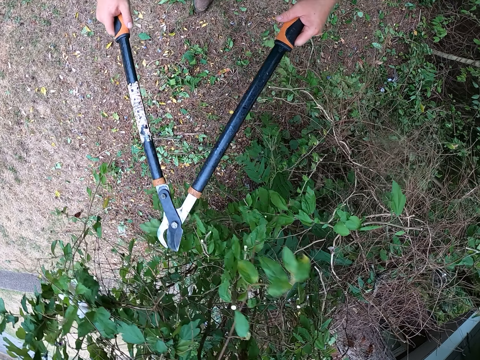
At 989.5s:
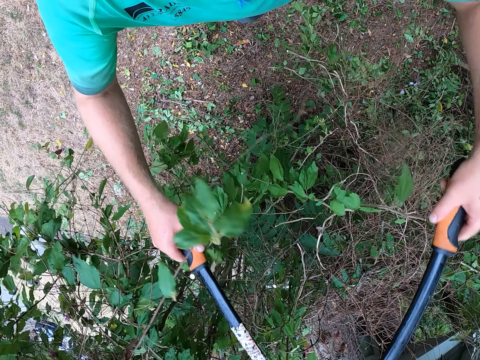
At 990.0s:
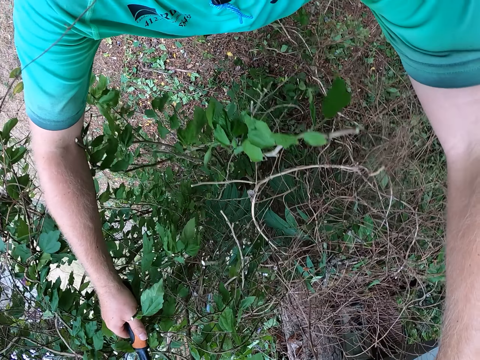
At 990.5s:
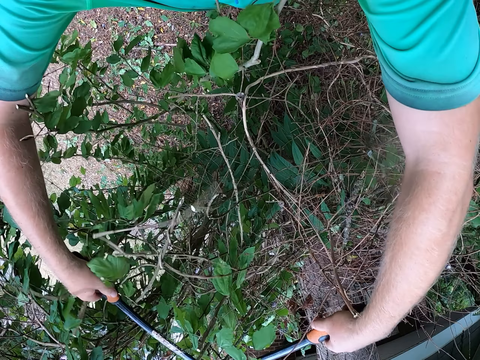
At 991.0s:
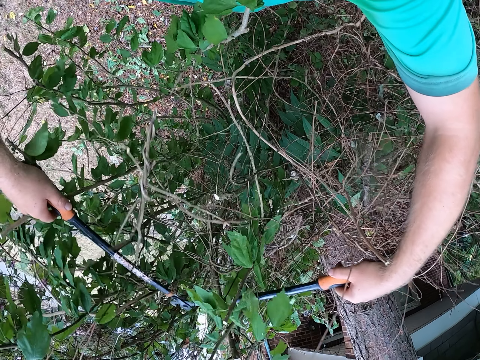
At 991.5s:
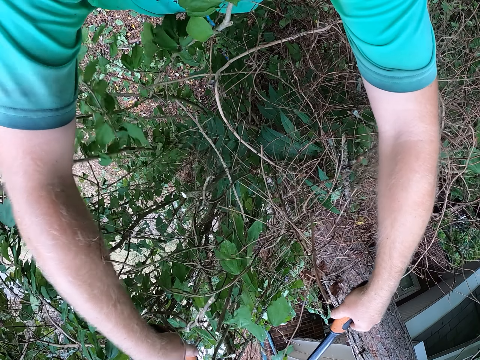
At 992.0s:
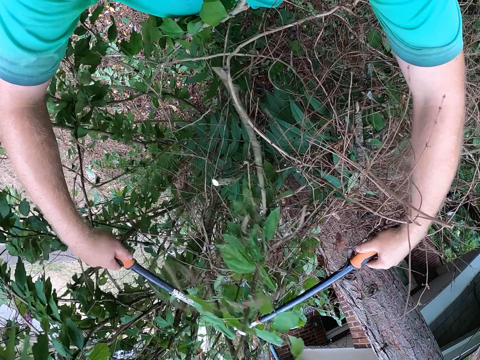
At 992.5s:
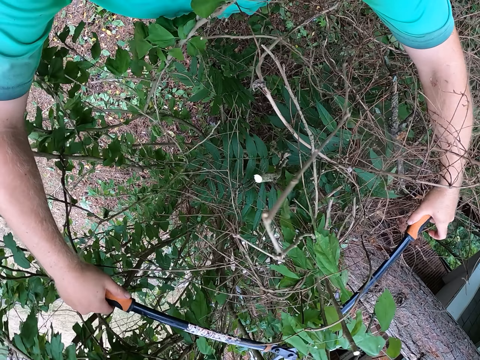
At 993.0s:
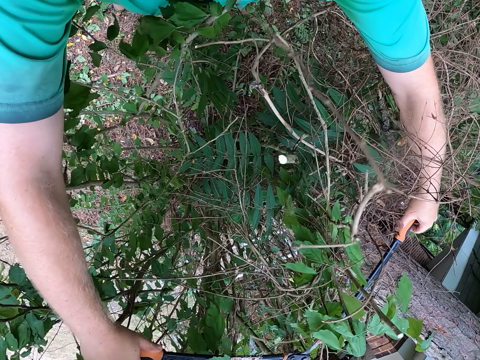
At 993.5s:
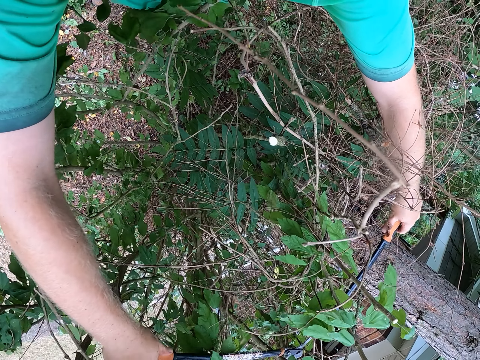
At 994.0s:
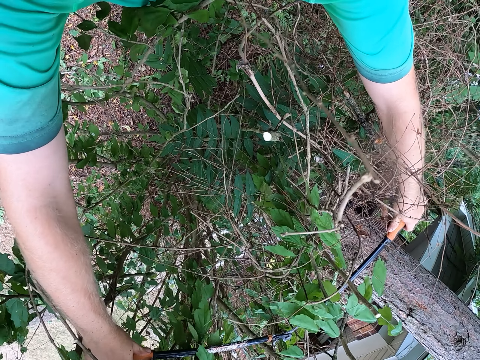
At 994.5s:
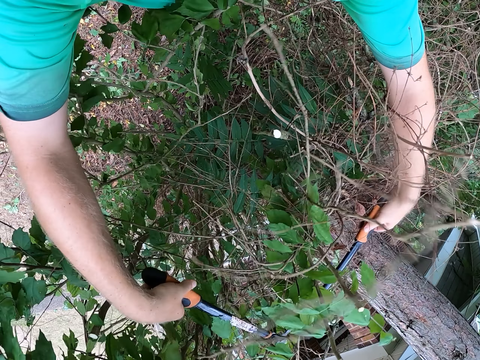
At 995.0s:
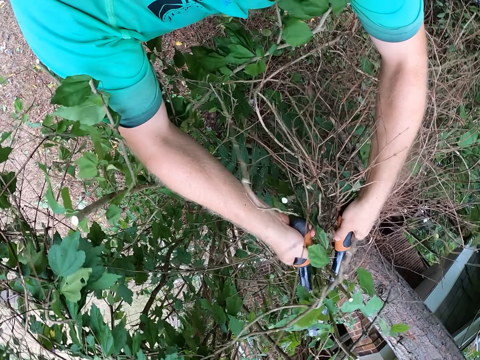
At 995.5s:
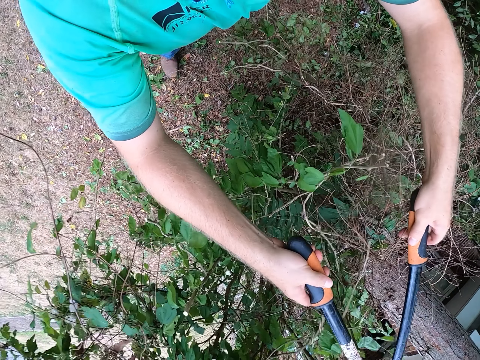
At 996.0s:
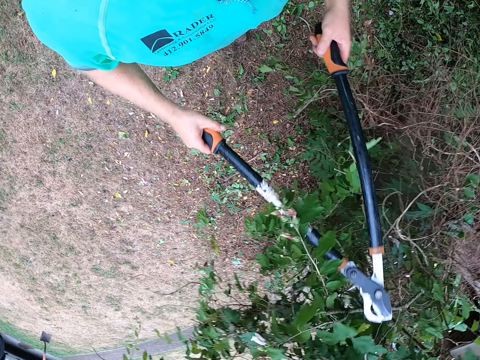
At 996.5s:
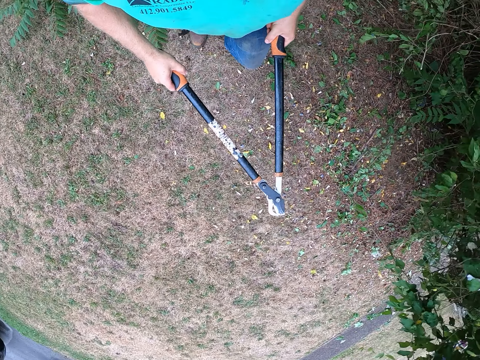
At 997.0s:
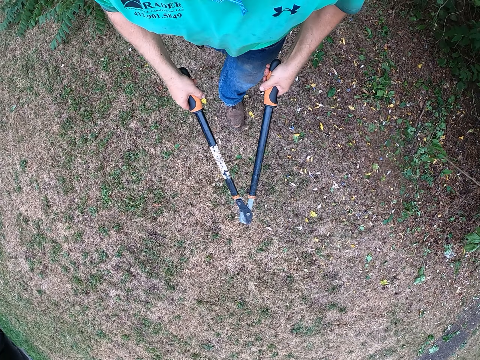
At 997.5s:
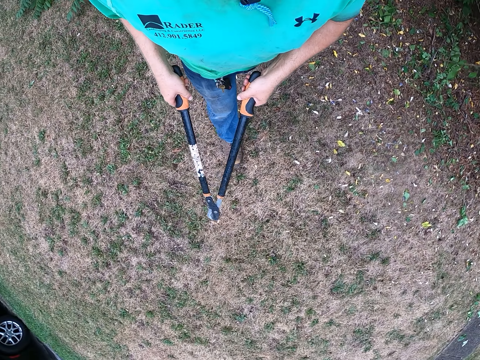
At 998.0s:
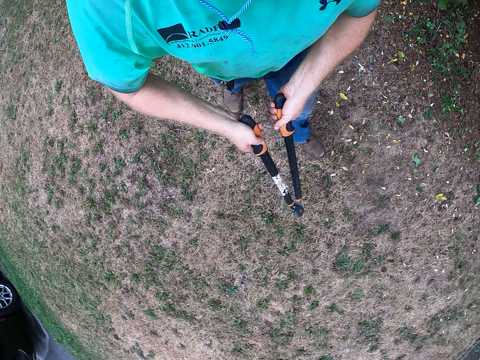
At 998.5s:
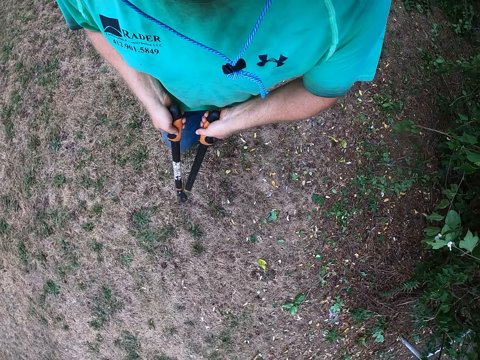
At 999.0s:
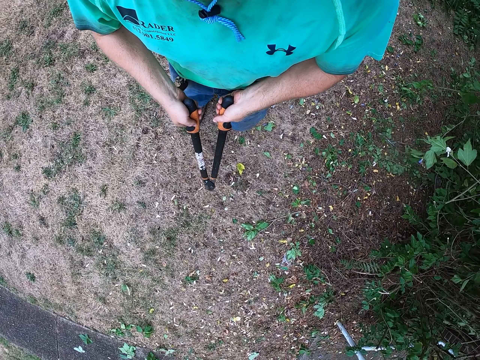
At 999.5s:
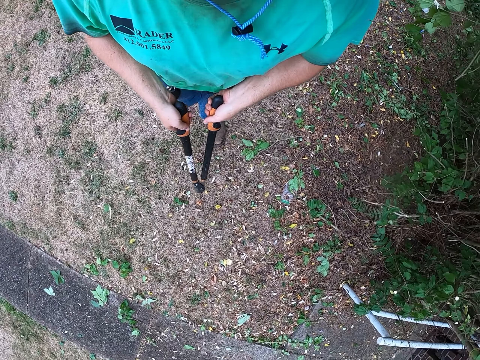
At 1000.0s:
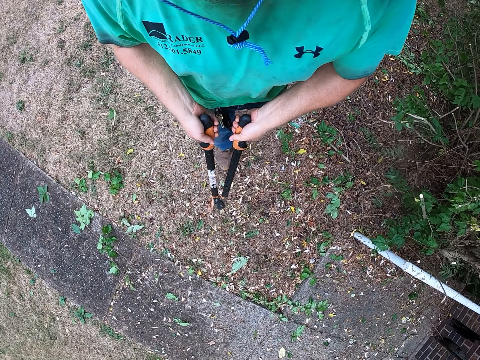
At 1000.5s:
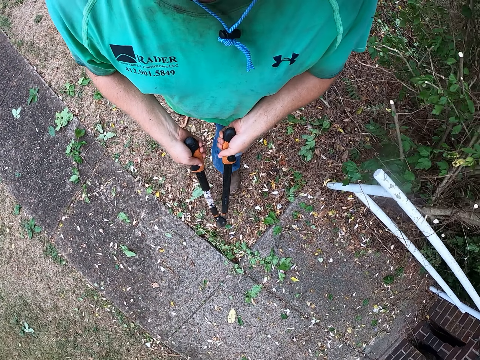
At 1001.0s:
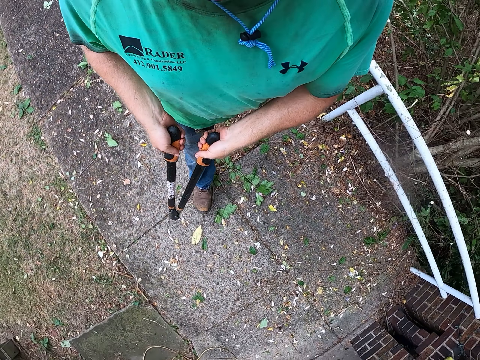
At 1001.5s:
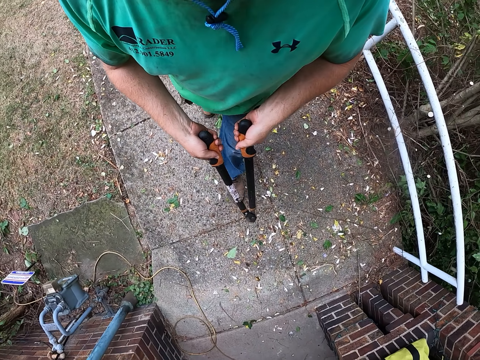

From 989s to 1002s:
The camera wearer cuts a tree branch with the lopper in both hands. They walk away.

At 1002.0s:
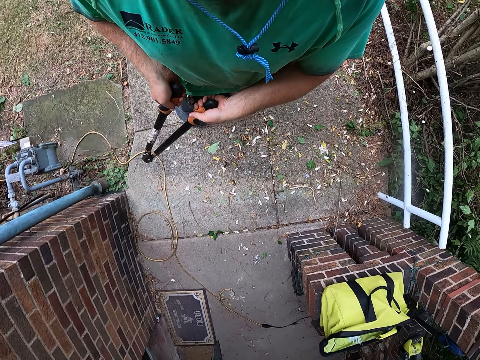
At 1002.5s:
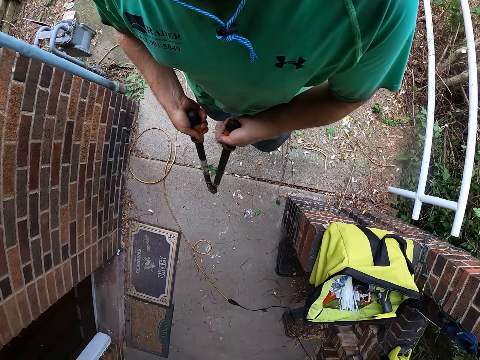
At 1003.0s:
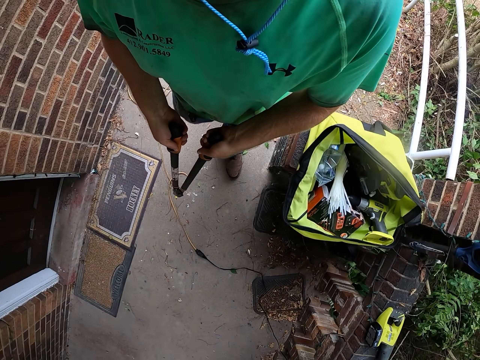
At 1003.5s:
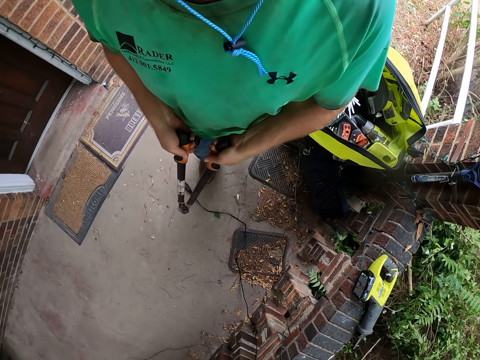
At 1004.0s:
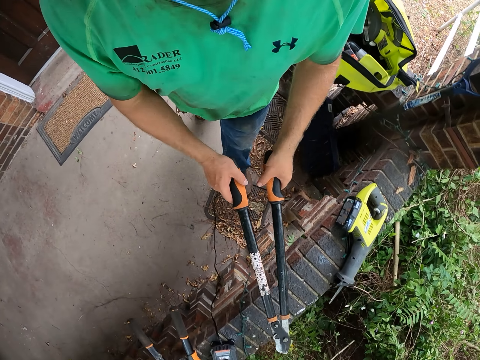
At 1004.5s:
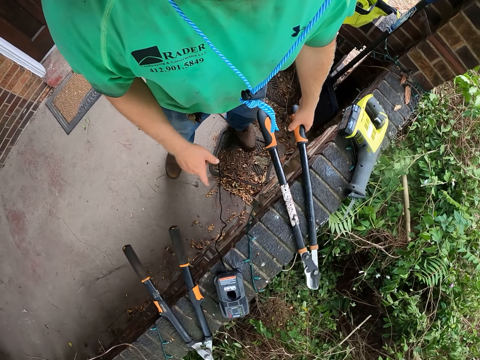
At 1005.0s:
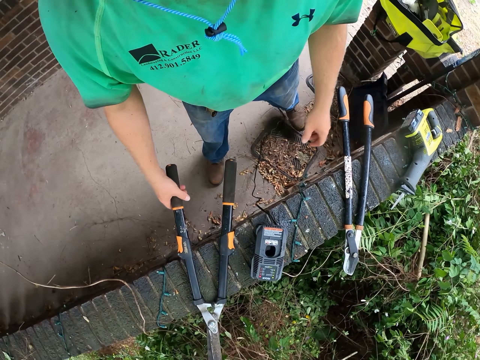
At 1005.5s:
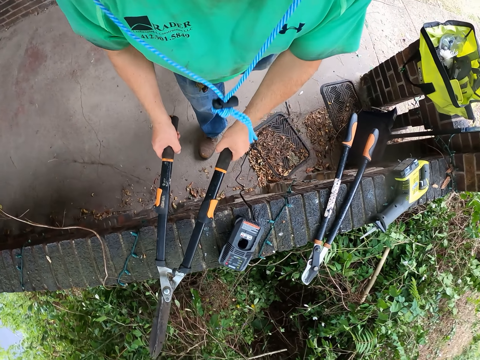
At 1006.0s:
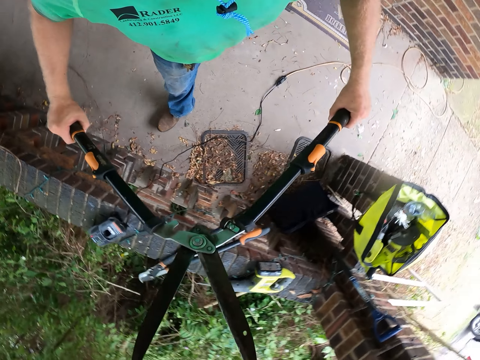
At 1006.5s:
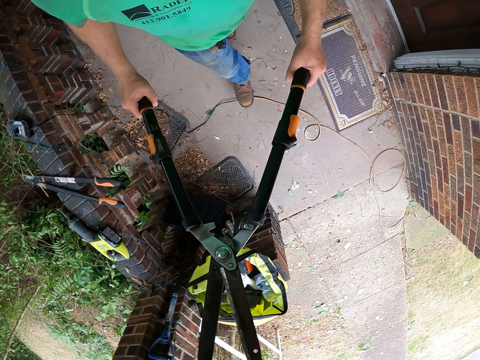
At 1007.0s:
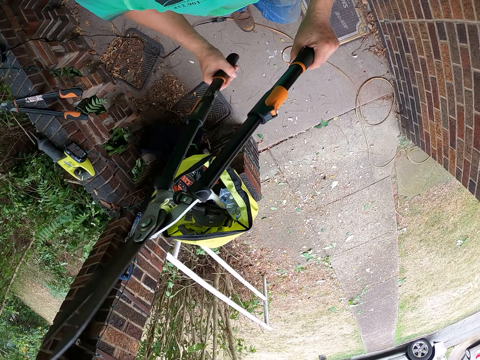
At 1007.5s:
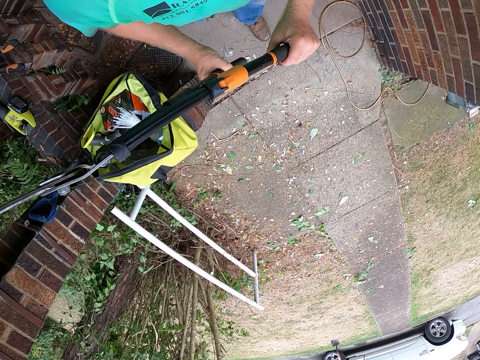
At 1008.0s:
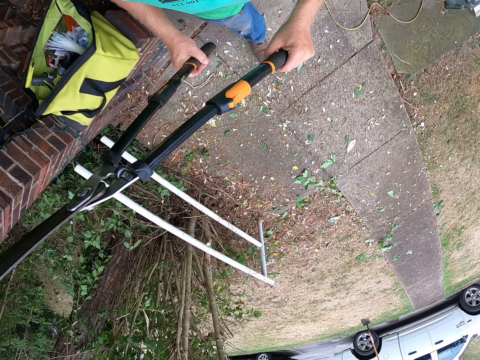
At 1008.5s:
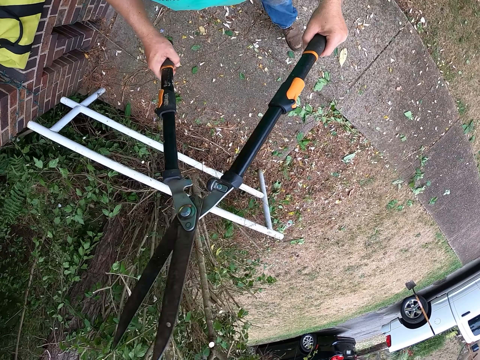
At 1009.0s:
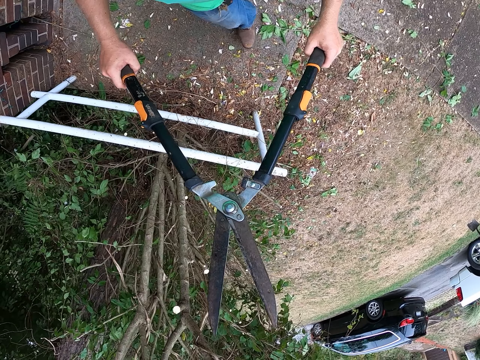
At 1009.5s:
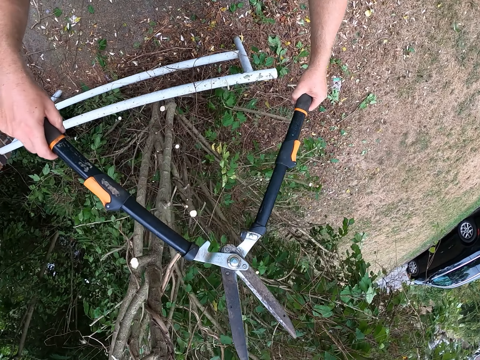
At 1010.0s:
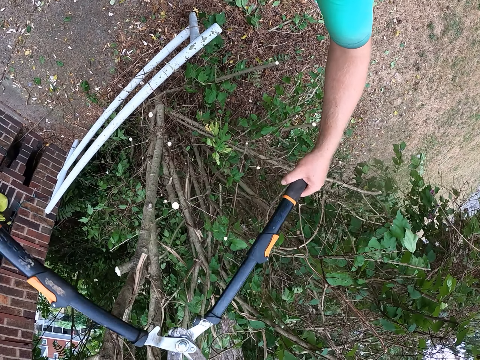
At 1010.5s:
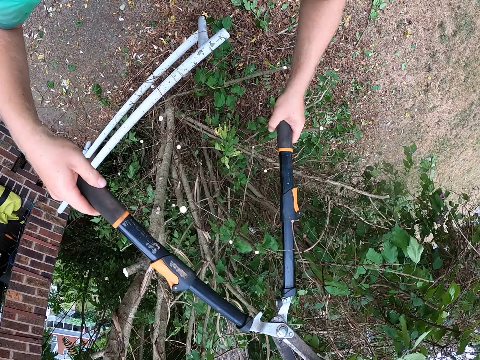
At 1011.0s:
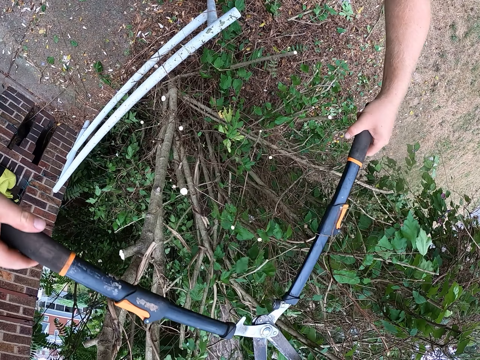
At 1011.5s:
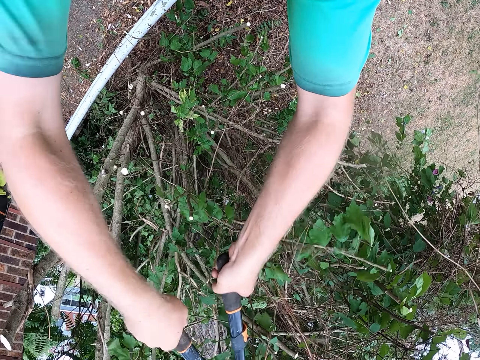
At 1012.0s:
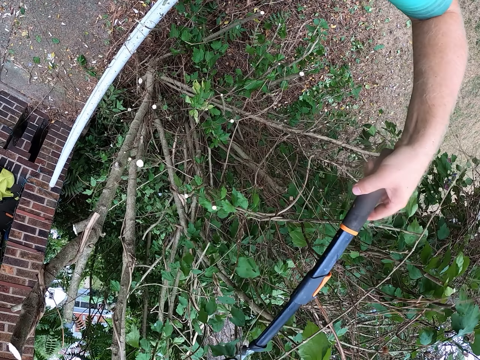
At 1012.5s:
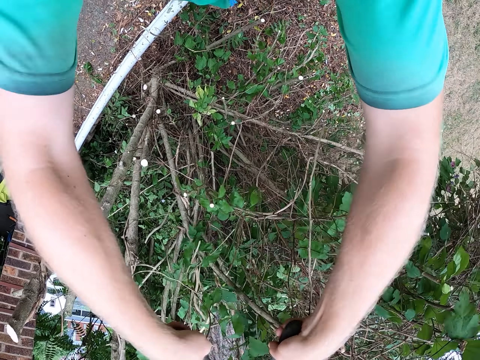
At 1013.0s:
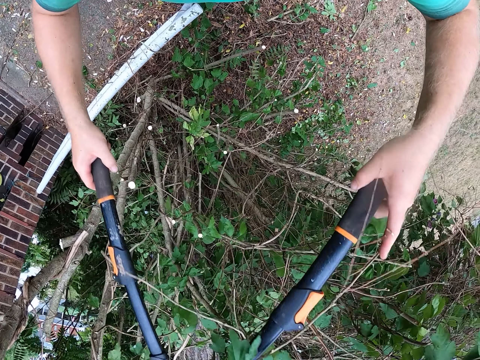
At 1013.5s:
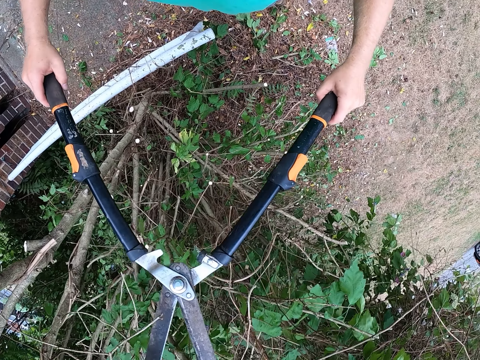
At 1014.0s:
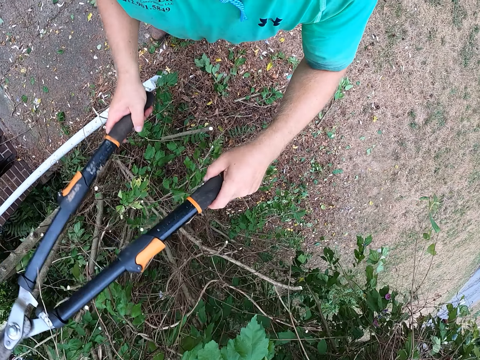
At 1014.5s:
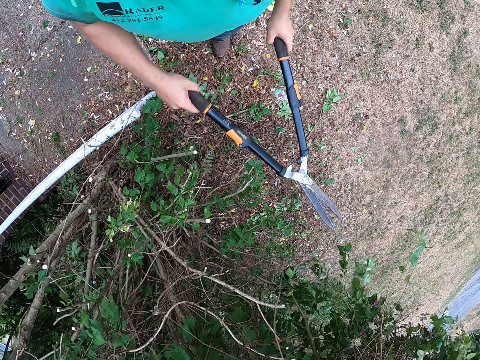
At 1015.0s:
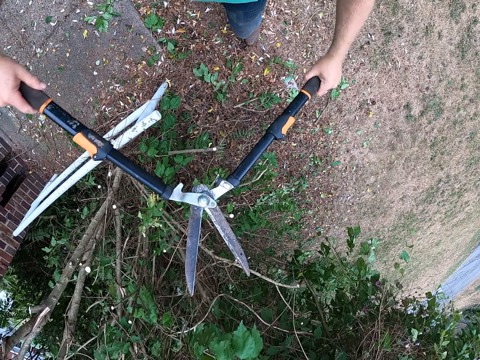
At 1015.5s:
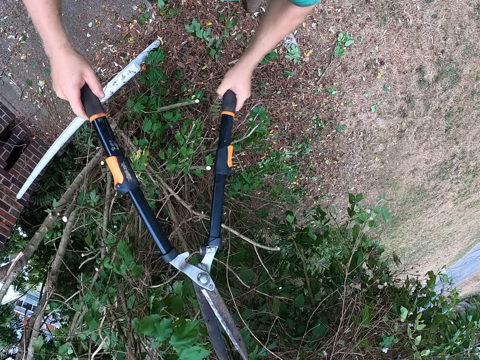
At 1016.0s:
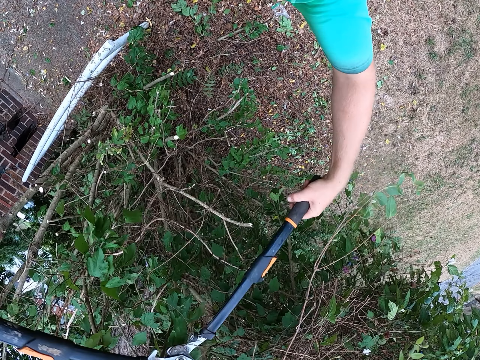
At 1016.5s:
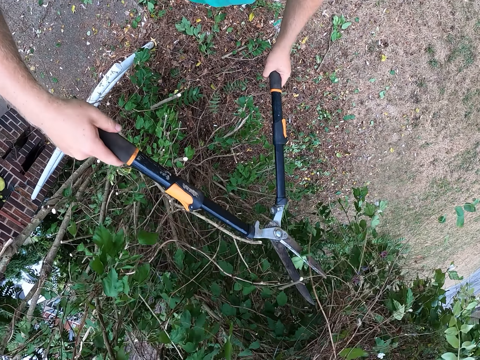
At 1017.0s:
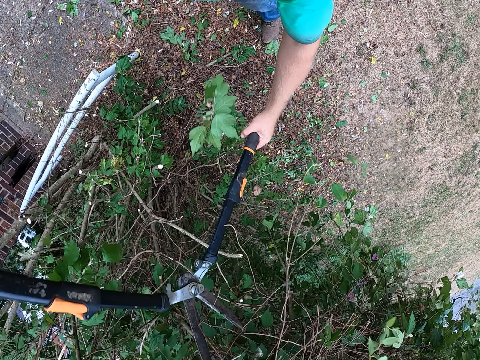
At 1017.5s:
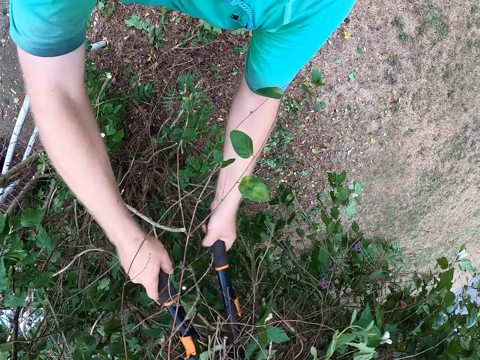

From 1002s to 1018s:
The camera wearer drops the lopper on a block with both hands. They pick up the lopper from the block with both hands. They walk away. They cut a tree branch with the lopper in both hands. They cut the tree branch with the lopper in both hands.
